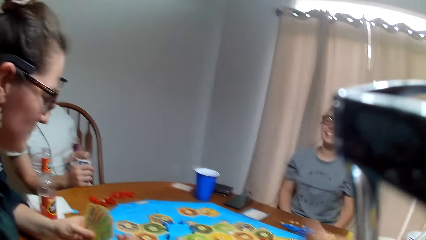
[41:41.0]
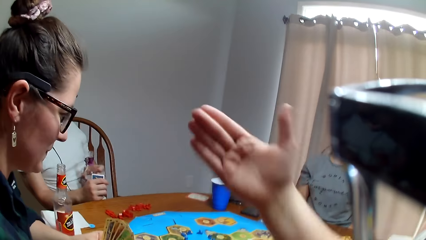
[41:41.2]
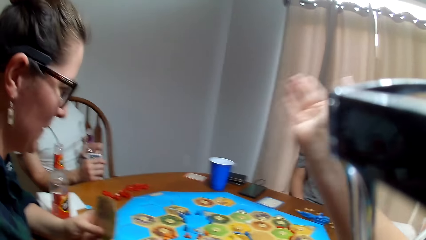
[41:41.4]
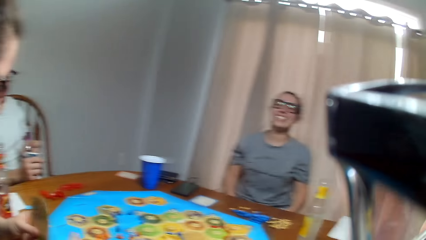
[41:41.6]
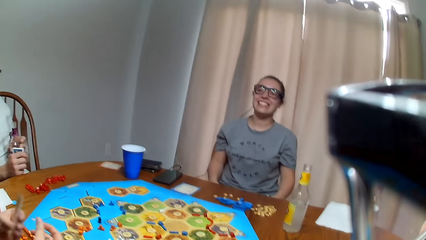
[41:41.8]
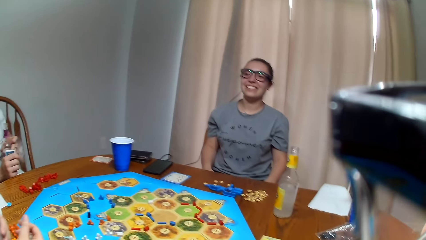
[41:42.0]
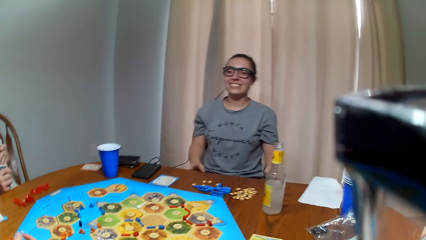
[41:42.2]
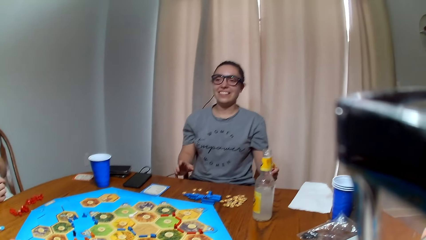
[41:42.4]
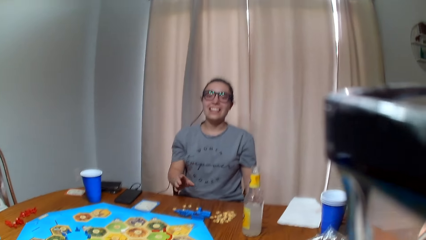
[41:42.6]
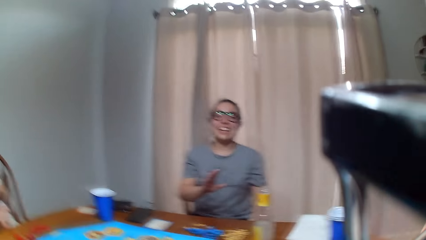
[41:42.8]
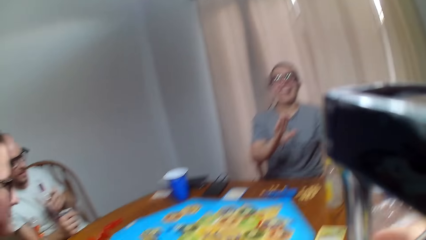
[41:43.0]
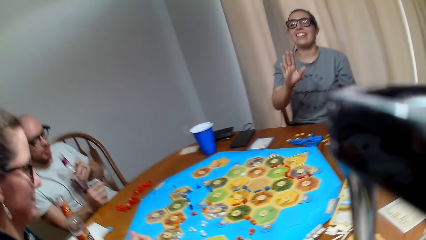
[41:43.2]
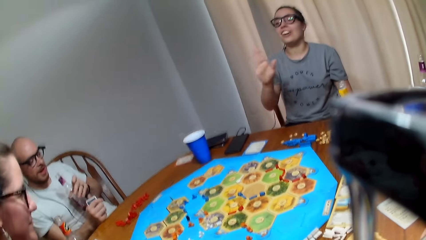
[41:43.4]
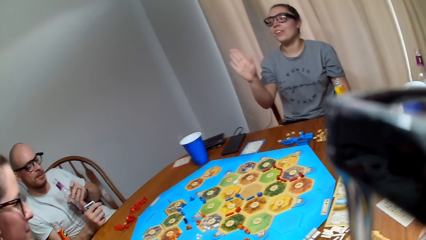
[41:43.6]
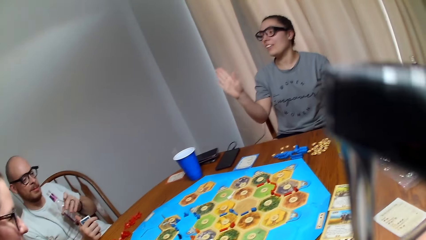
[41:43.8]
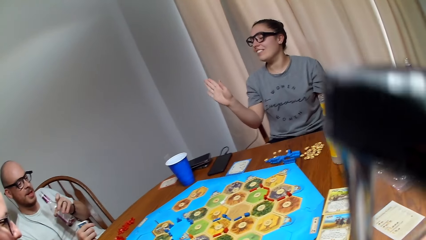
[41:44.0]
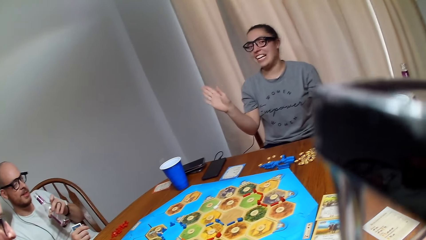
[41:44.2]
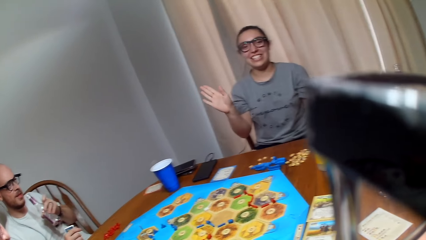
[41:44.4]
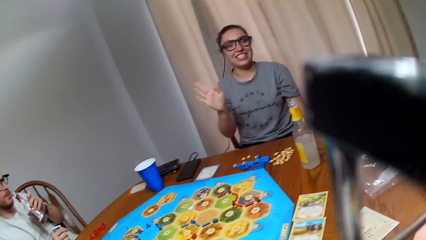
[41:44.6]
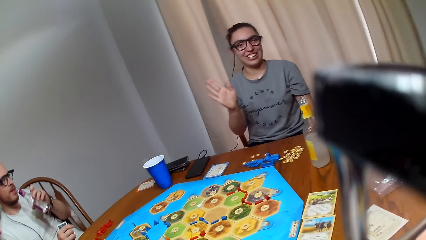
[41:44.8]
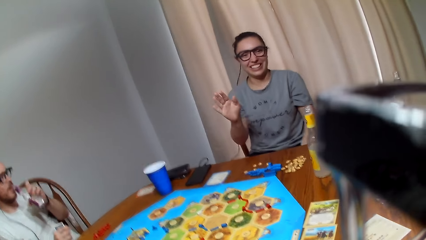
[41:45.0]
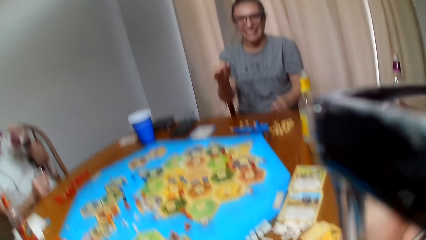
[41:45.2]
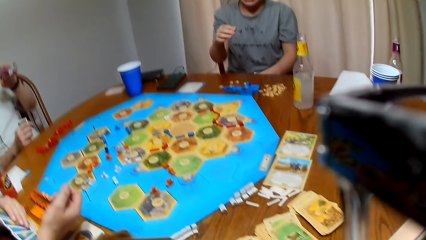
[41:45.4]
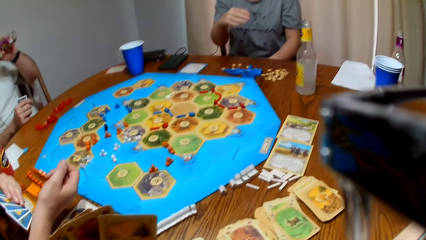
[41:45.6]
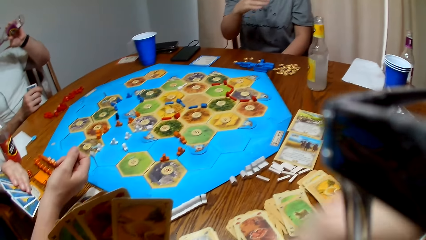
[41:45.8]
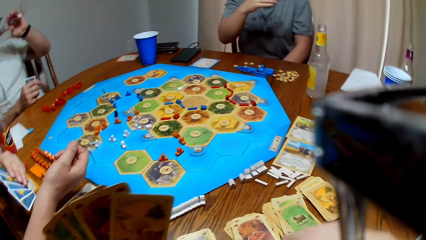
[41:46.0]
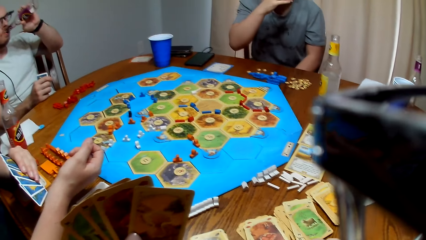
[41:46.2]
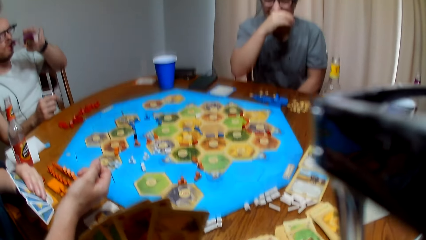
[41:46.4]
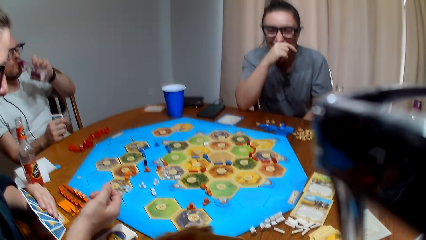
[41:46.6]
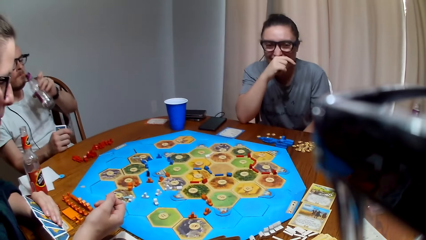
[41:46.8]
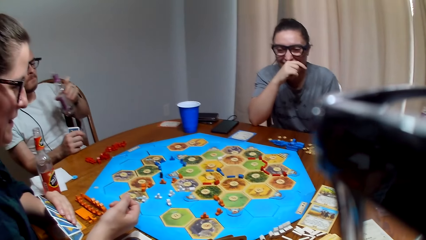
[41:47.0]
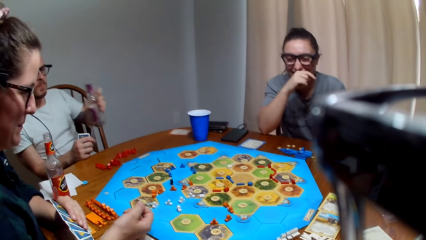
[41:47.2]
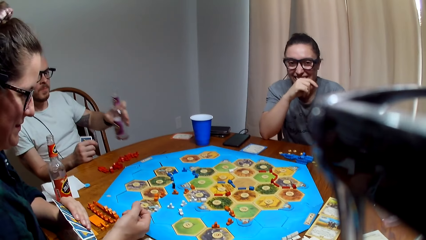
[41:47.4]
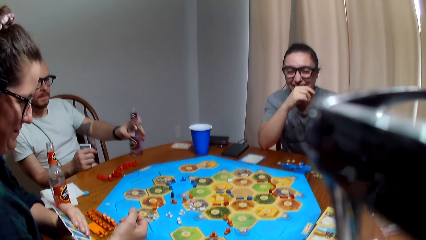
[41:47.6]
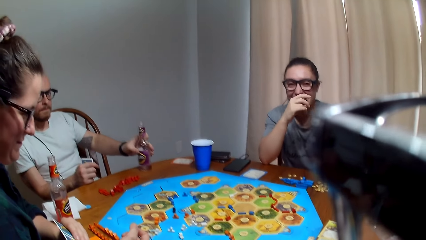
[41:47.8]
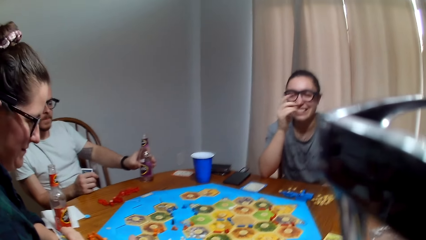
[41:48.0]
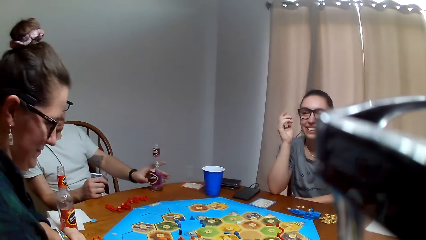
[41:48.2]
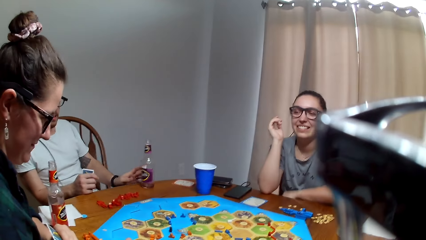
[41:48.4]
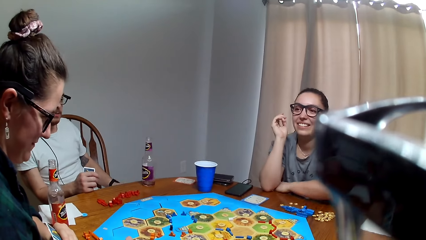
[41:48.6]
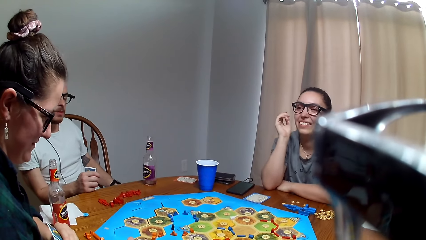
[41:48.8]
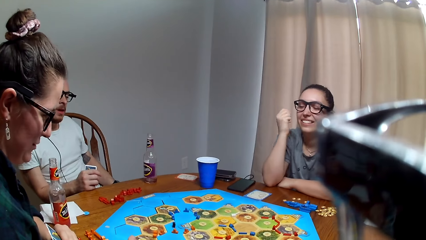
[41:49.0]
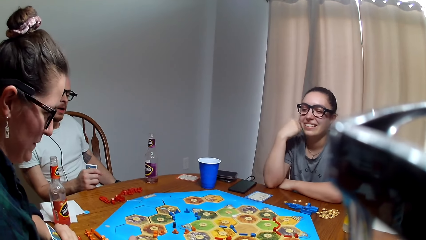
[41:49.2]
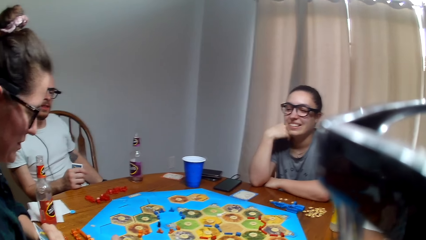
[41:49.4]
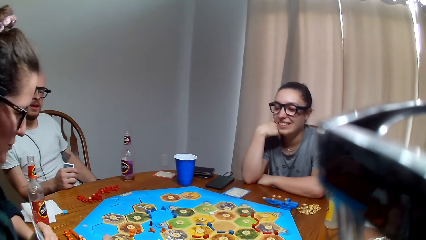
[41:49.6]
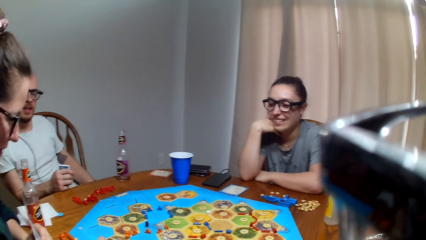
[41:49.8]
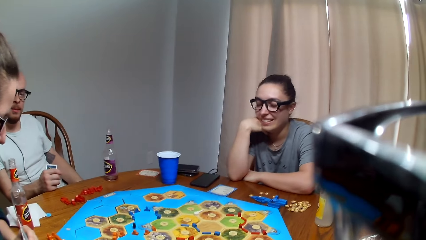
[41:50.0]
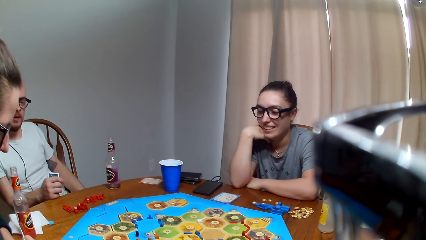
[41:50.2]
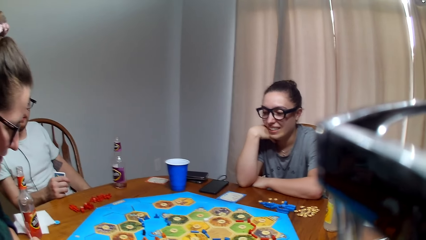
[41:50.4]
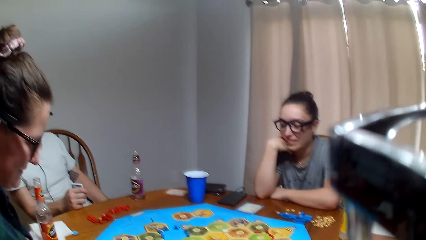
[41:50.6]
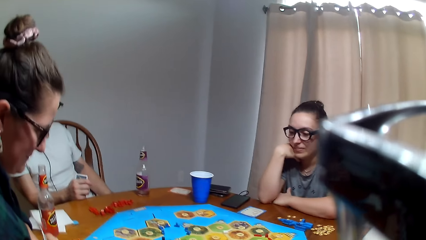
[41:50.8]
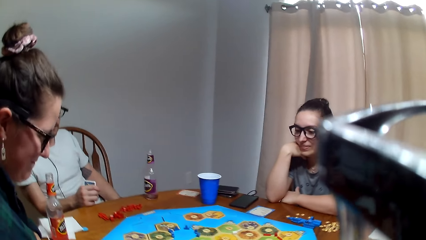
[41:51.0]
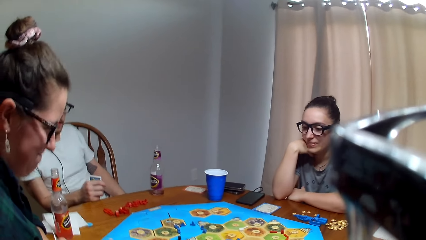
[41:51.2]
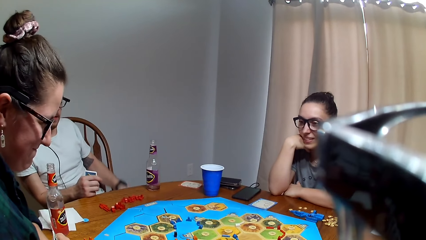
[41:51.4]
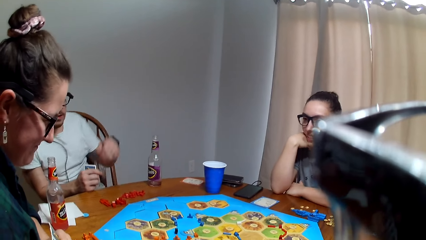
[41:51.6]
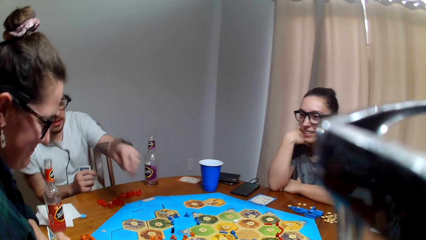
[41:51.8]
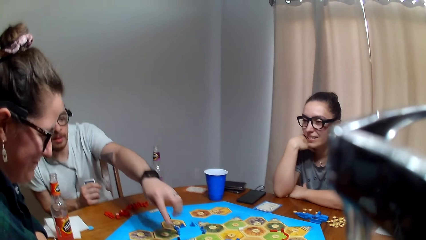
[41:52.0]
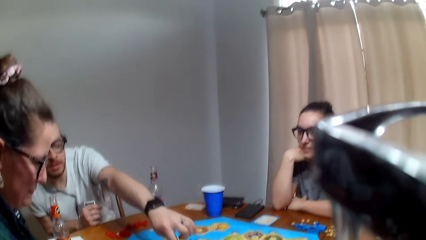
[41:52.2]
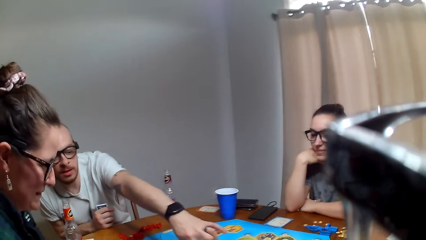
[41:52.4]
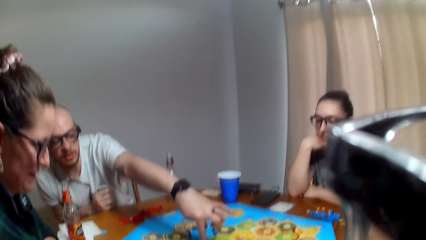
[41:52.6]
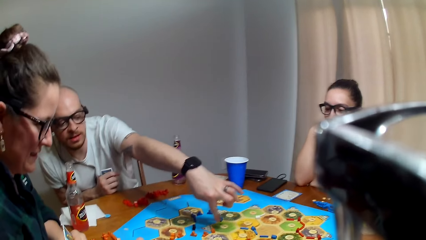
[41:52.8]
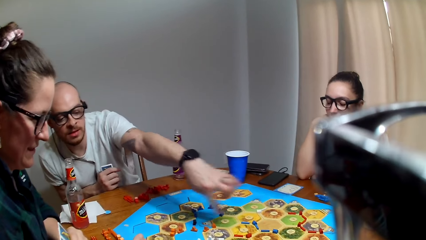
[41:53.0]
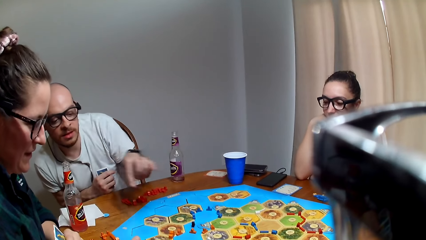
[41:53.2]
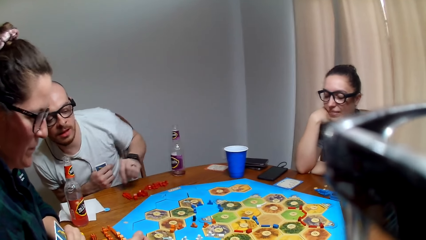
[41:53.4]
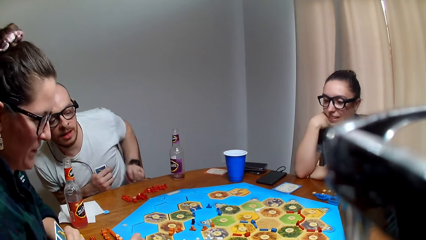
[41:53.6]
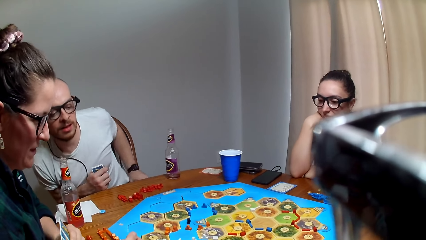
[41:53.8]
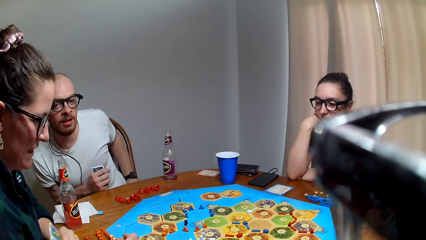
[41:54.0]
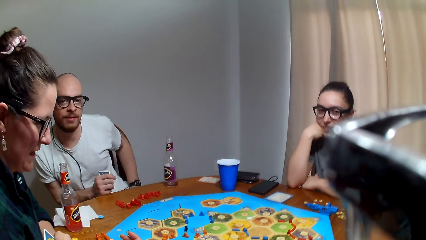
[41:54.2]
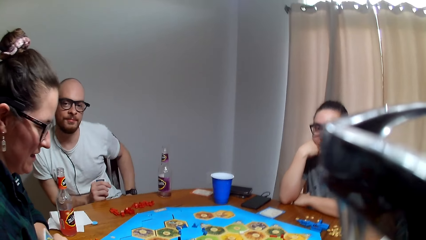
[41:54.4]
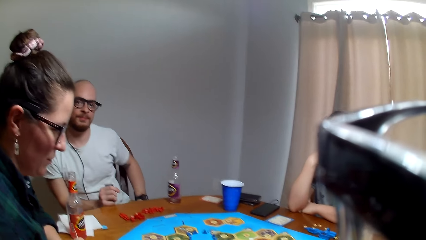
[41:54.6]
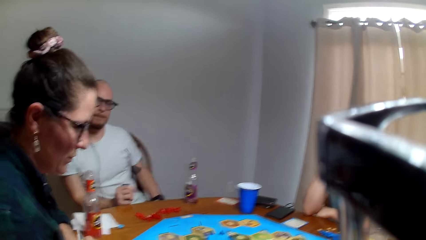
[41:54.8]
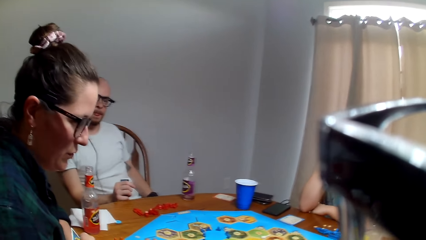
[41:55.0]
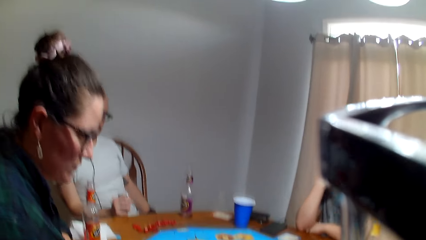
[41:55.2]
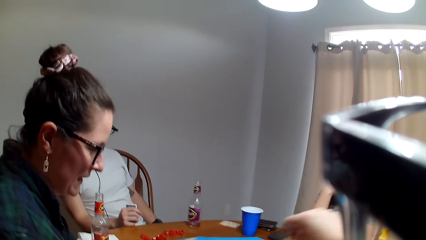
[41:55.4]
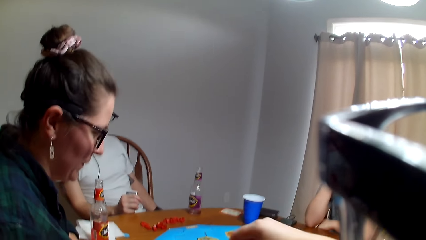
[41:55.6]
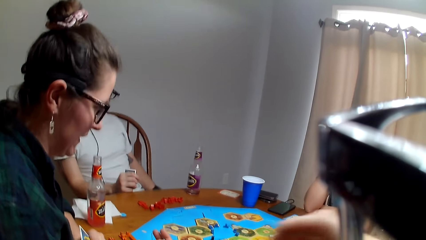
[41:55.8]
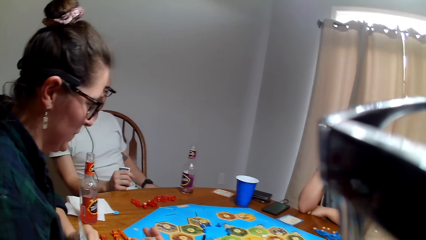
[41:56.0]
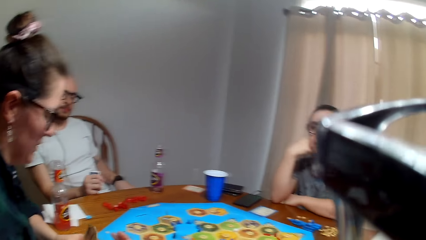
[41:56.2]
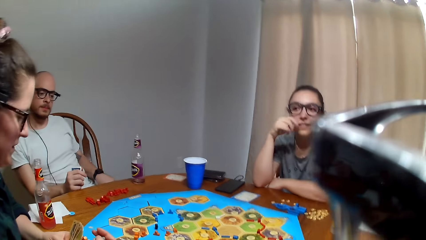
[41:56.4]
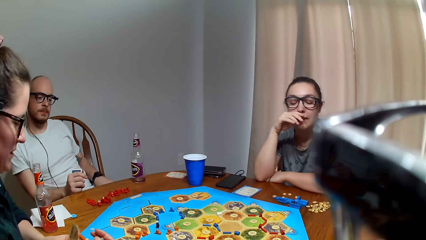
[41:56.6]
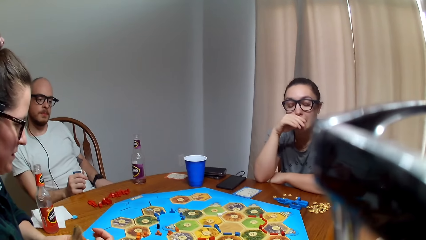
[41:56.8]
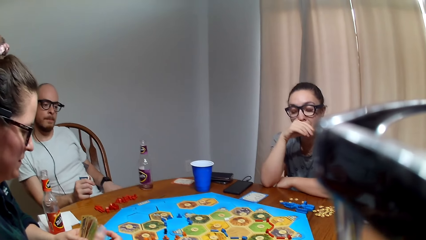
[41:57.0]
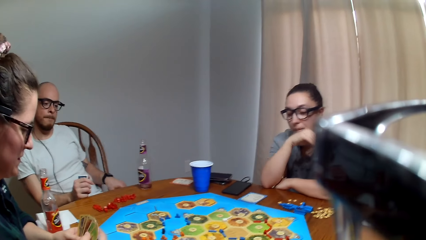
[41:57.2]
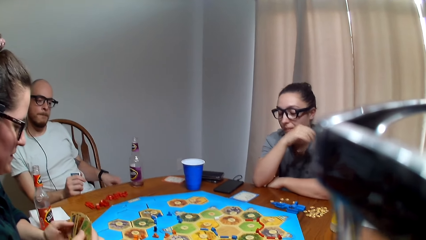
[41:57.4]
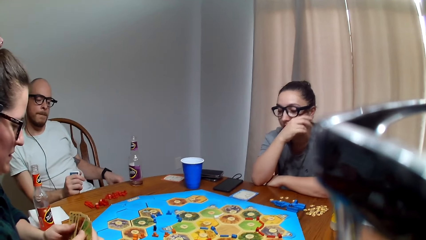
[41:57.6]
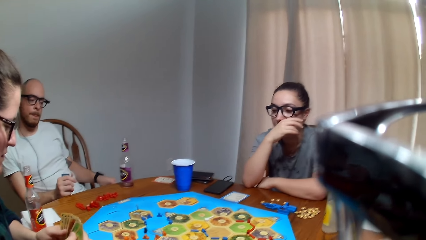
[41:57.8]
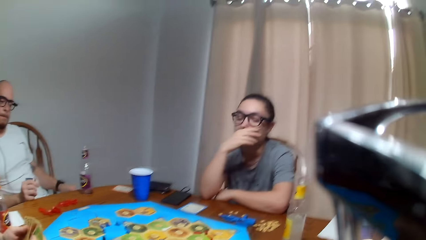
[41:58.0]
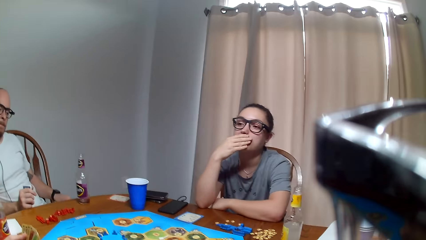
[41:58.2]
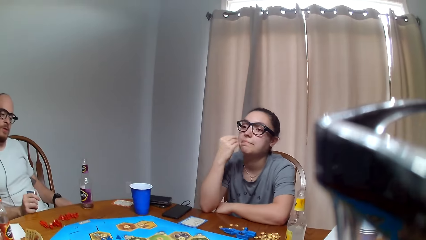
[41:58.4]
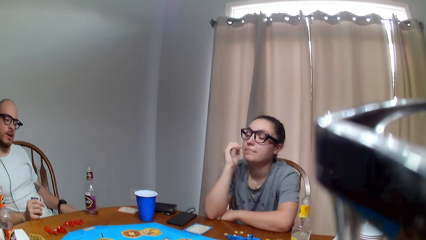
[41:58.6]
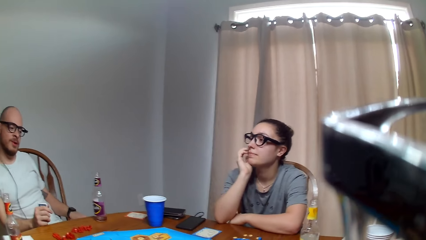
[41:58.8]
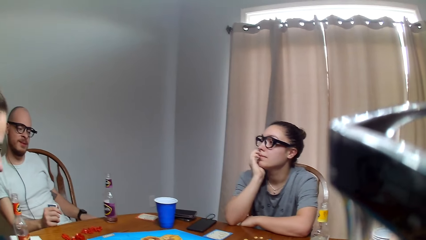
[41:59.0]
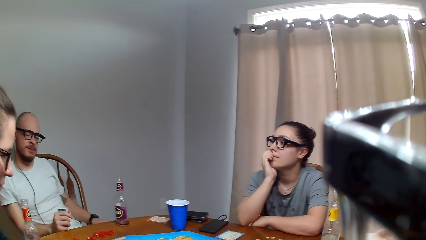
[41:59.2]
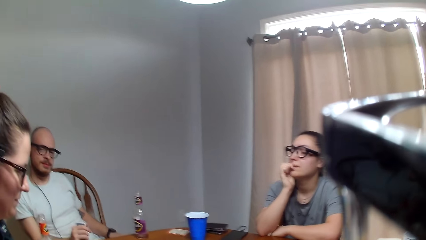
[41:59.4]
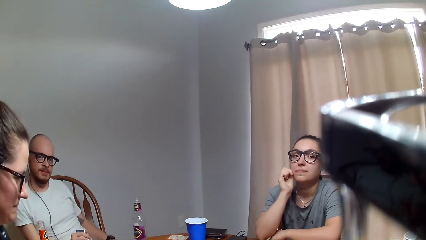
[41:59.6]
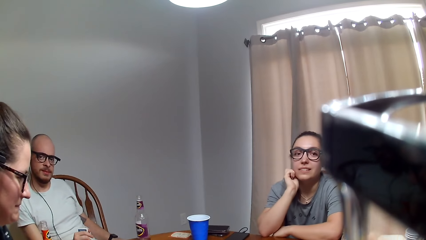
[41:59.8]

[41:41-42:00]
A man takes the drink. The man places the bottle on the table. The man points to the Catan settler board.
